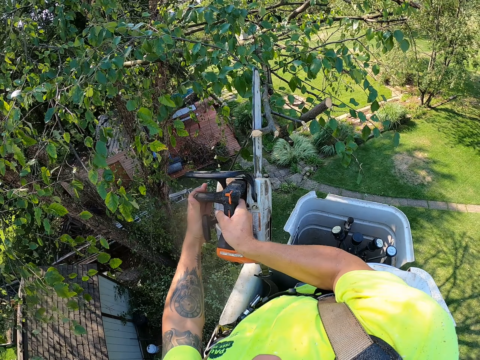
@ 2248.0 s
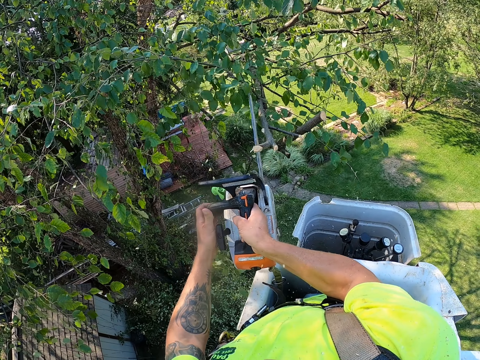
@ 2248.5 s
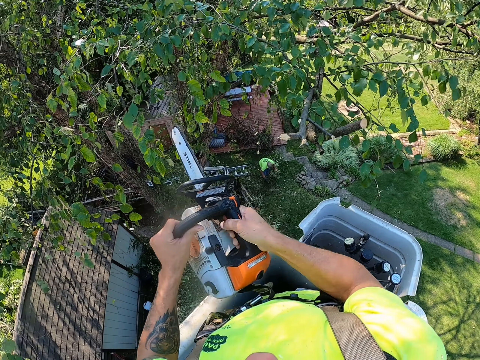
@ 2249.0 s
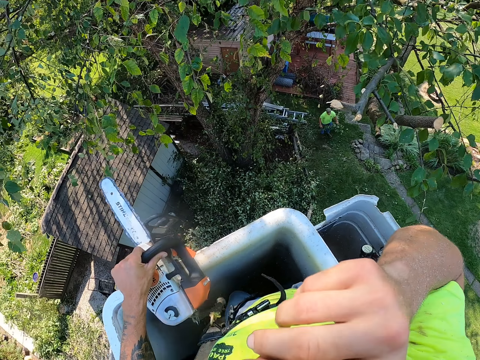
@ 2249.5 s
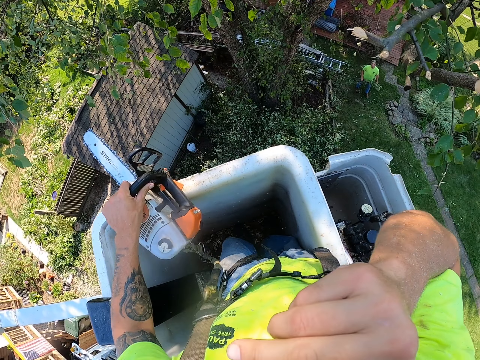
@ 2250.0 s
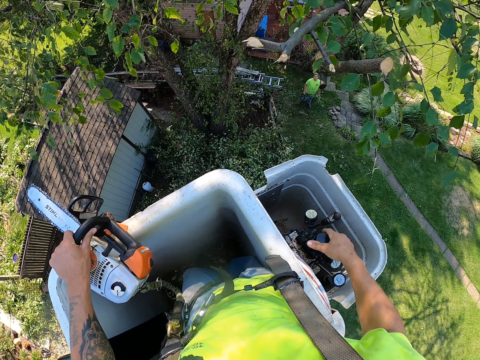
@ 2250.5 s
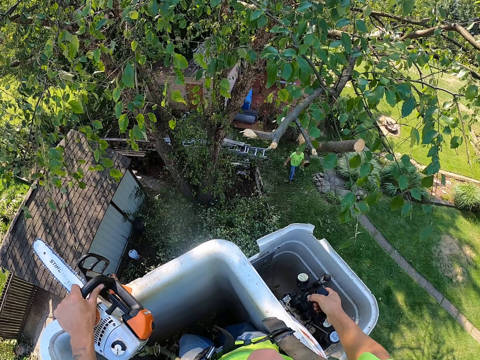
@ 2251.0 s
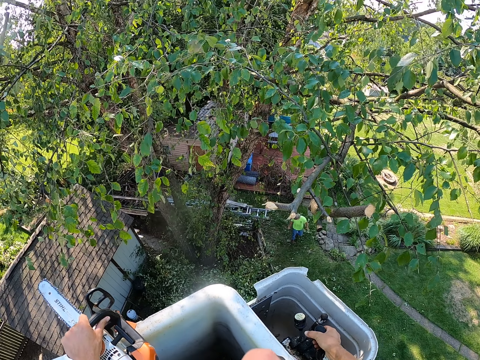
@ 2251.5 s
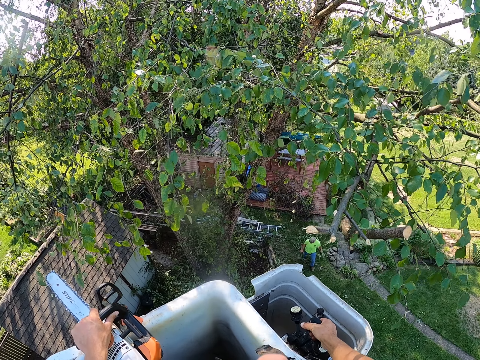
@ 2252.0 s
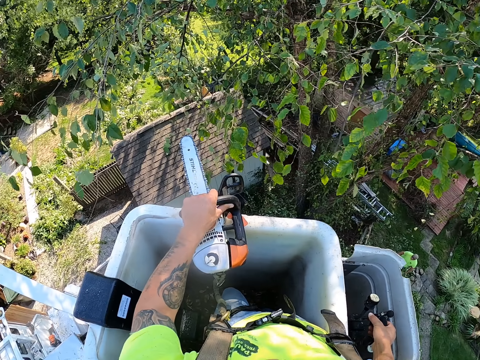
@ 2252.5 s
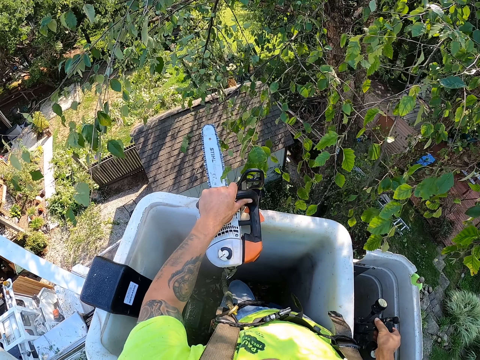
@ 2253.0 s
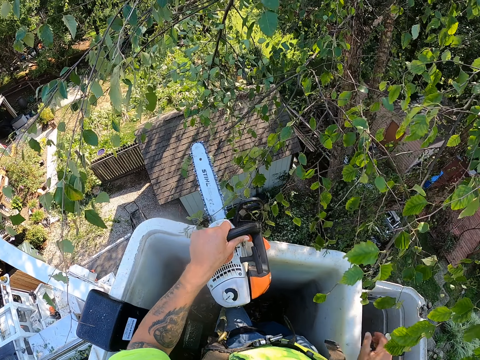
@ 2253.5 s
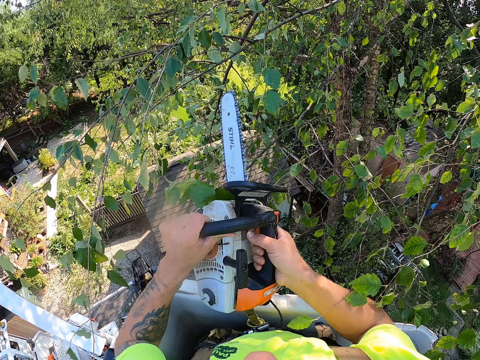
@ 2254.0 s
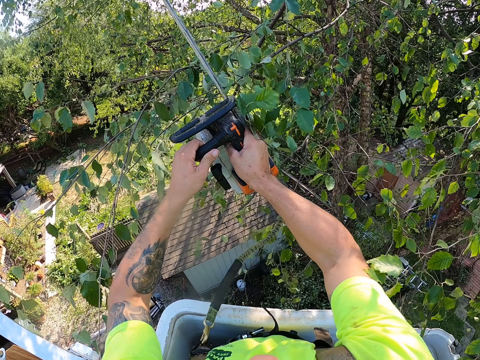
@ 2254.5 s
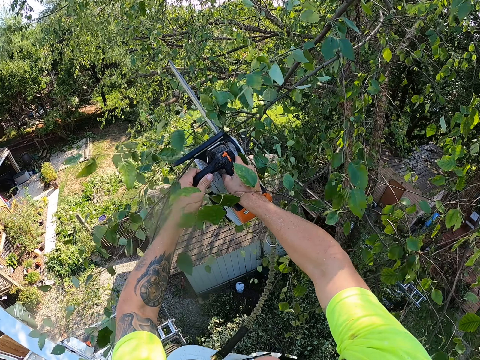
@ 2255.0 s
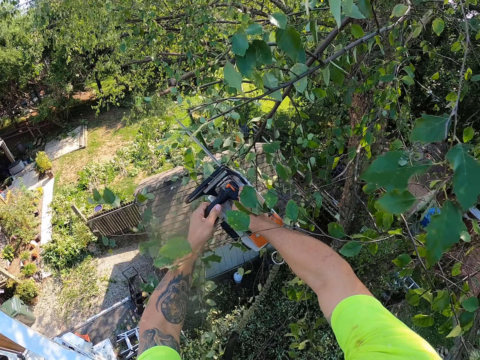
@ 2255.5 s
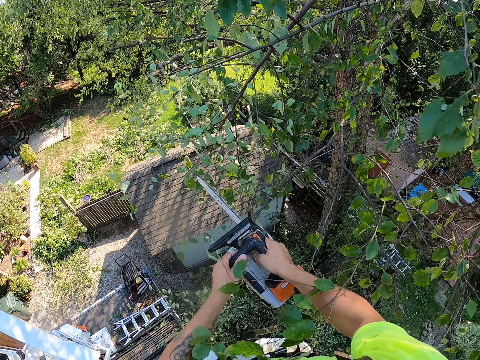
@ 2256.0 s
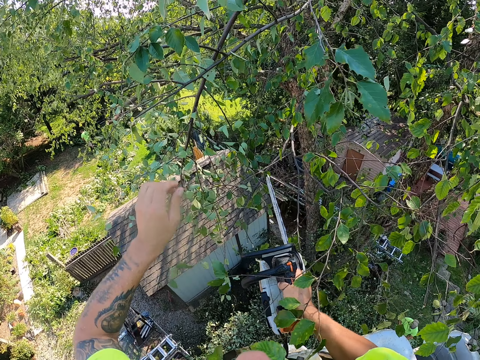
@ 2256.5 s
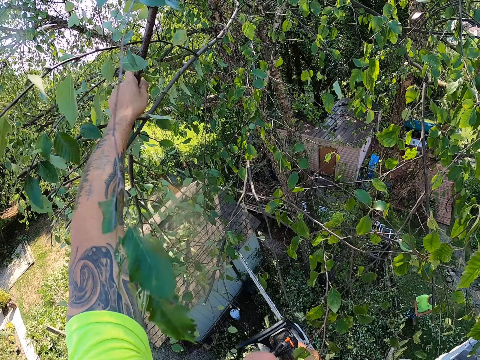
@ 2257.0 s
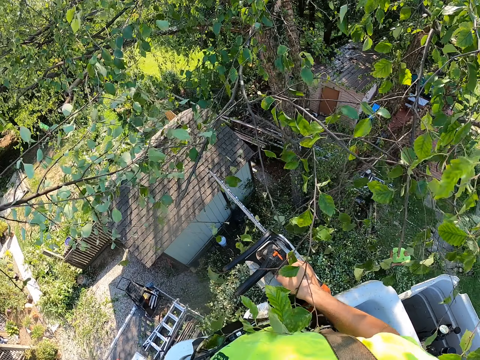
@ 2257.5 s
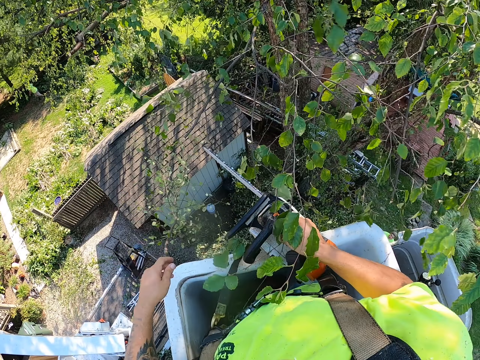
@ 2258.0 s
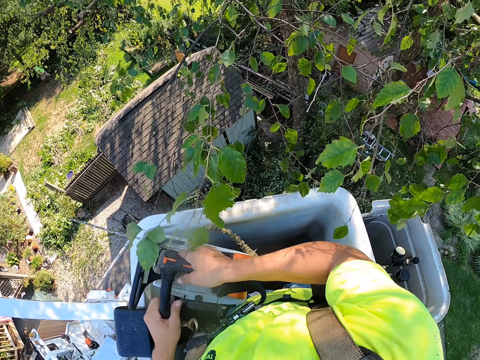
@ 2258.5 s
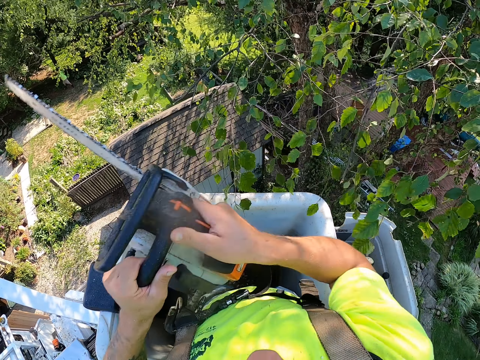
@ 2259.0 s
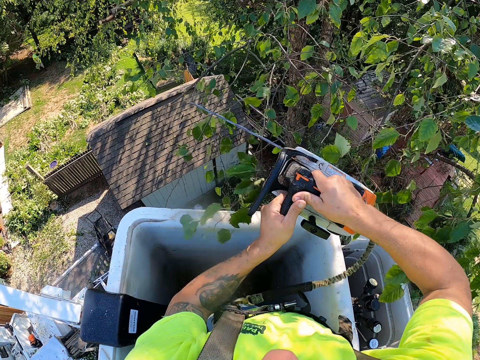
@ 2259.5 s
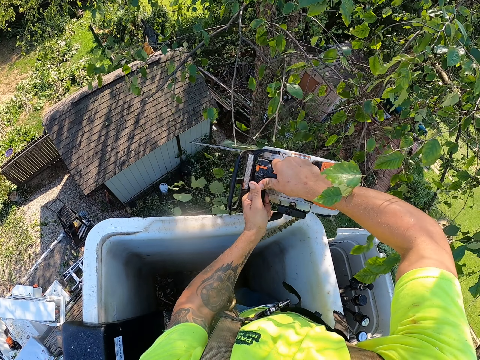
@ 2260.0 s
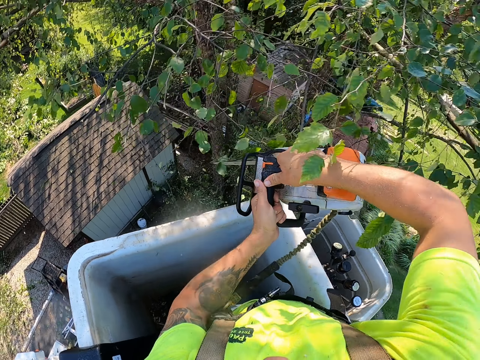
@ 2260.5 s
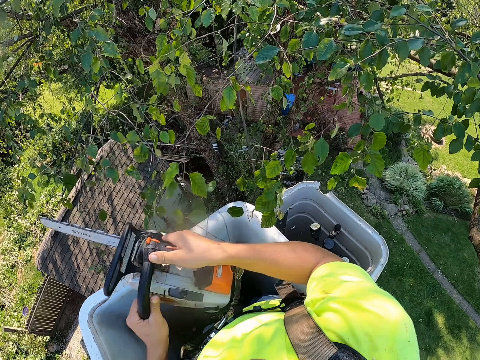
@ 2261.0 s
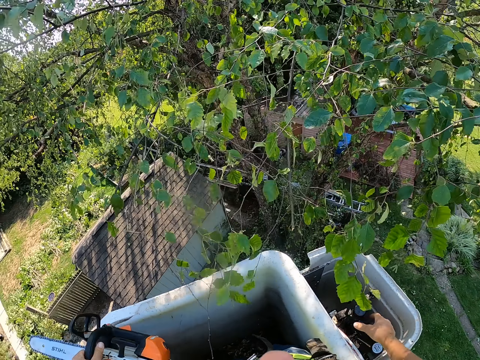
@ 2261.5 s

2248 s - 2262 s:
The camera wearer cuts some branches from the tree with the chainsaw with both hands. He rubs his face with his right hand. He operates the boom lift lever with his right hand. He adjusts the crane. He holds the chainsaw with both hands. He cuts some branches from the tree with the chainsaw with both hands. He picks a branch from the tree with his left hand. He throws the branch on the ground with his right hand. He holds the chainsaw with both hands. He cuts some branches from the tree with the chainsaw with both hands.

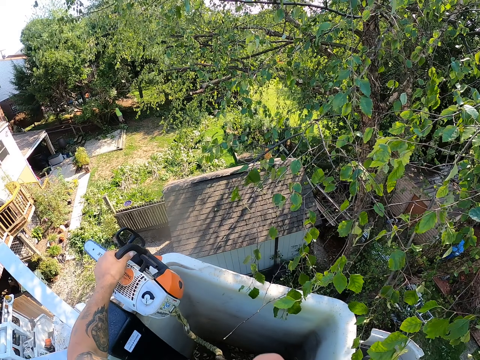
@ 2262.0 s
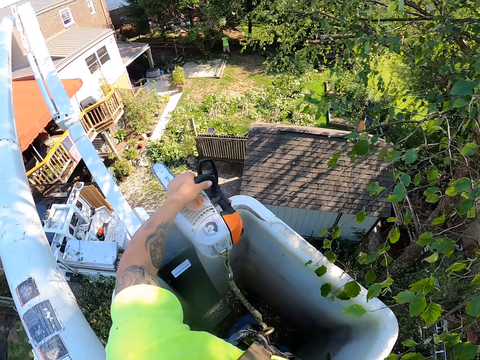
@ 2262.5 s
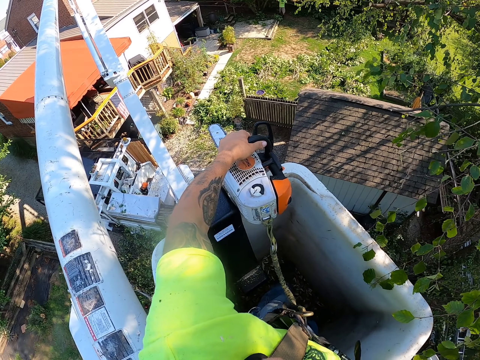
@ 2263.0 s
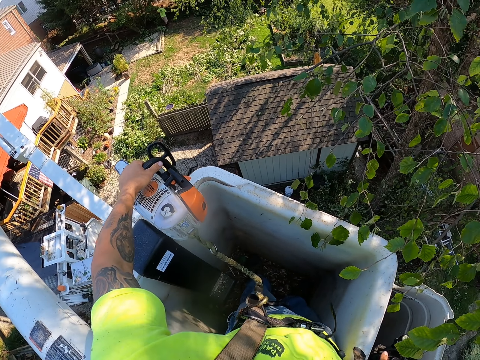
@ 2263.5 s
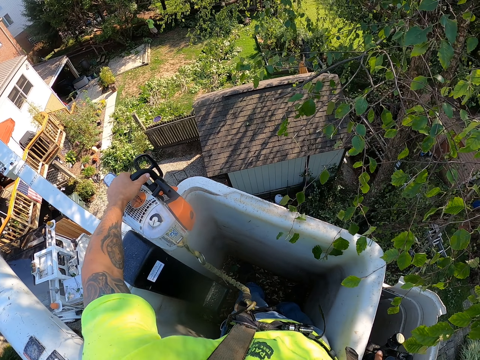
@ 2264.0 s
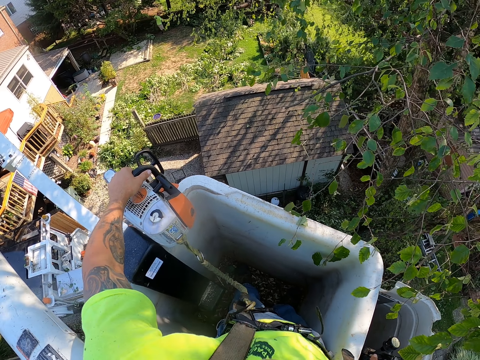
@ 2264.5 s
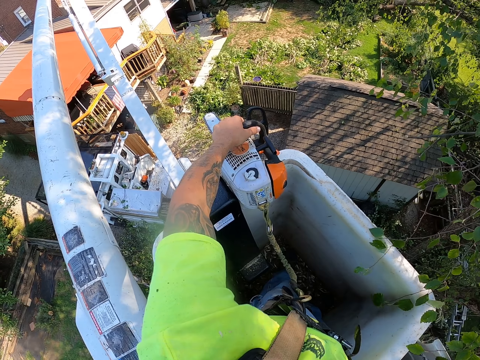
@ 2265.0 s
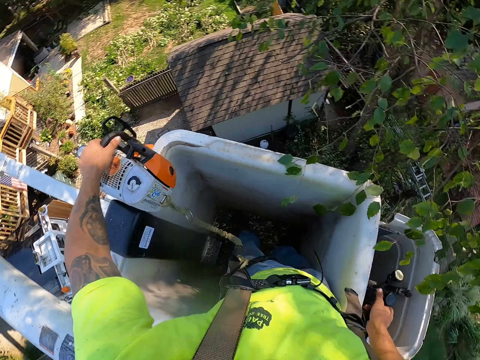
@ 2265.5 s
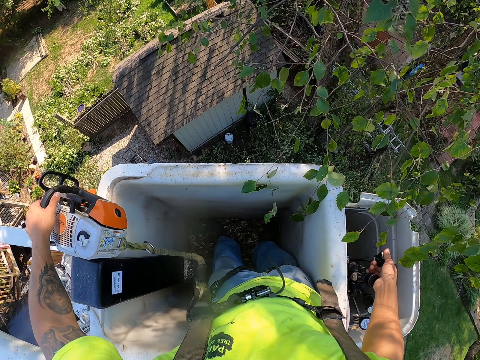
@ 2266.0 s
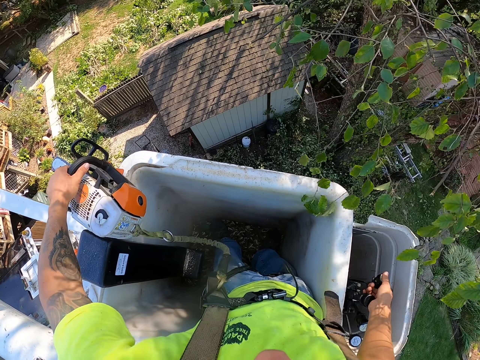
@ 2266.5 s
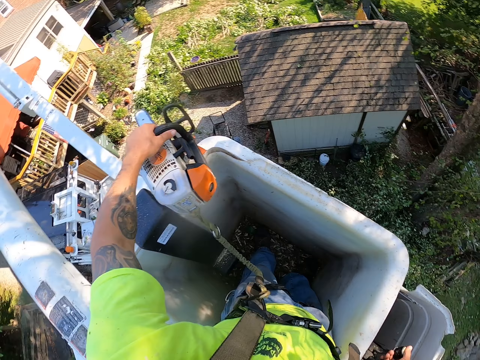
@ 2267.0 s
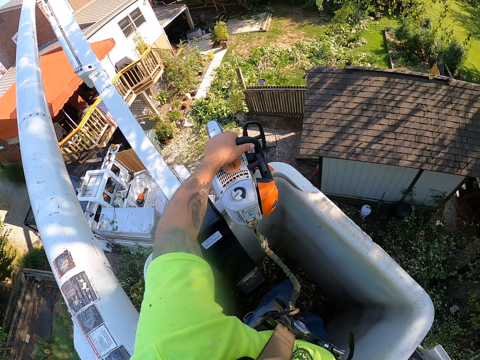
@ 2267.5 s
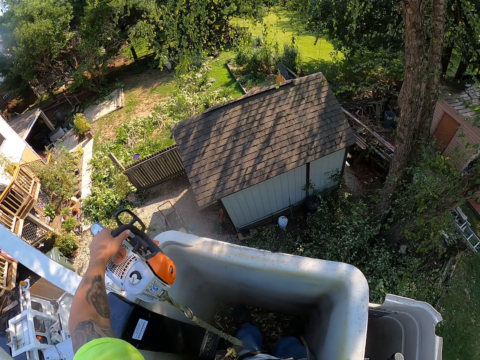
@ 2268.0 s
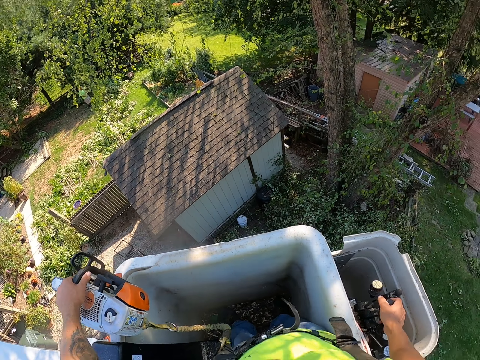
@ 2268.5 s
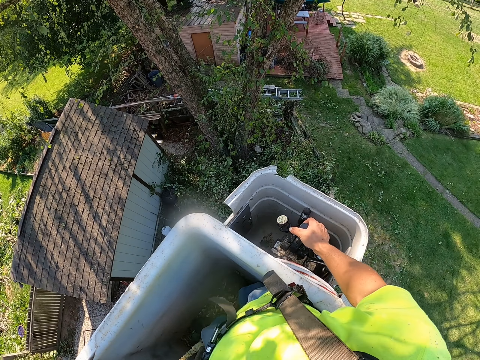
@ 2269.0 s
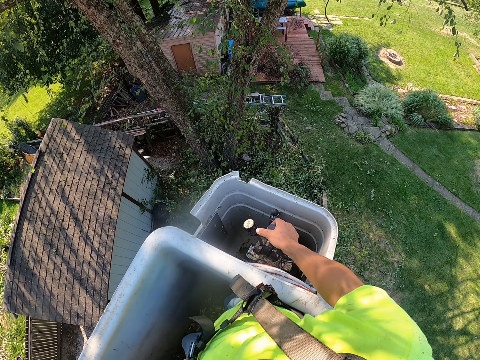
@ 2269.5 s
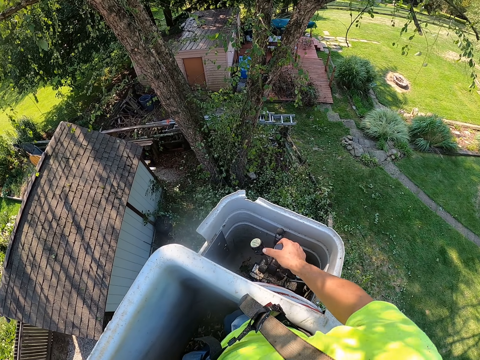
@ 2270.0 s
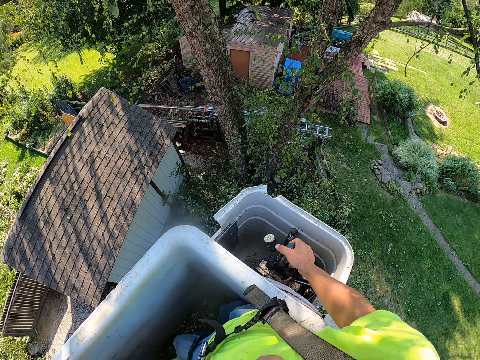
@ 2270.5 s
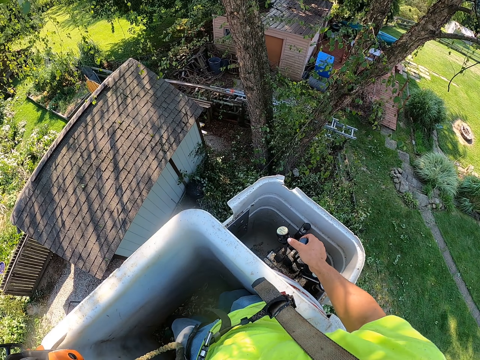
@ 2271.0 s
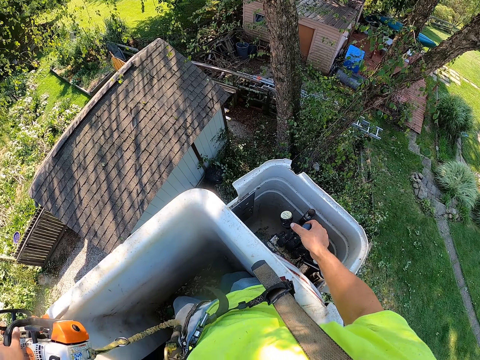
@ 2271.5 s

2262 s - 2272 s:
The camera wearer operates the boom lift lever with his right hand. He adjusts the crane.

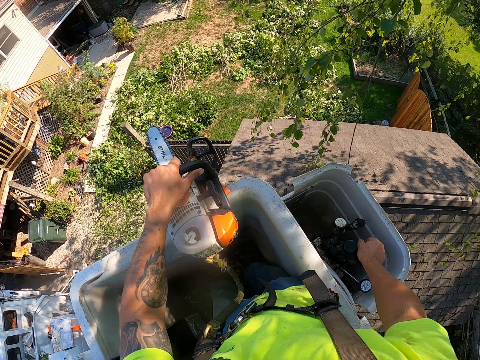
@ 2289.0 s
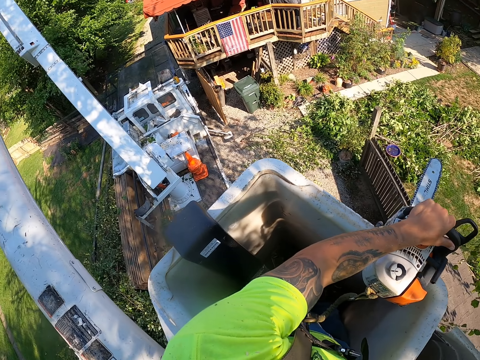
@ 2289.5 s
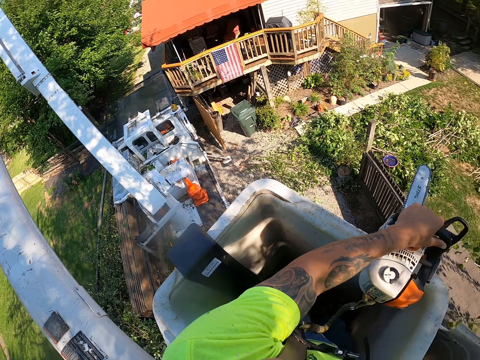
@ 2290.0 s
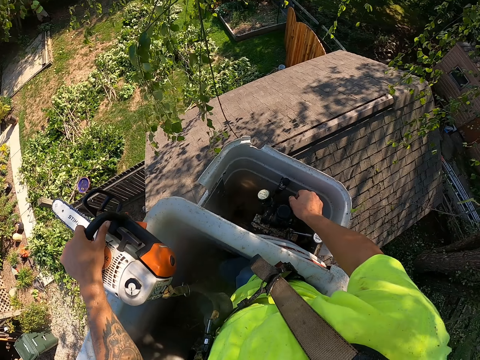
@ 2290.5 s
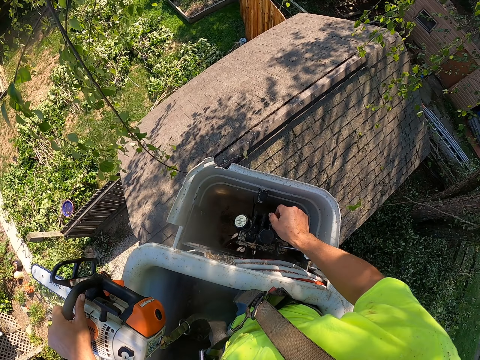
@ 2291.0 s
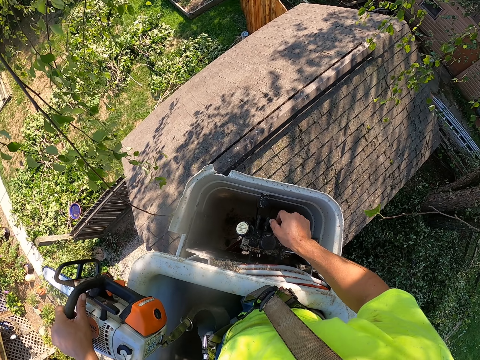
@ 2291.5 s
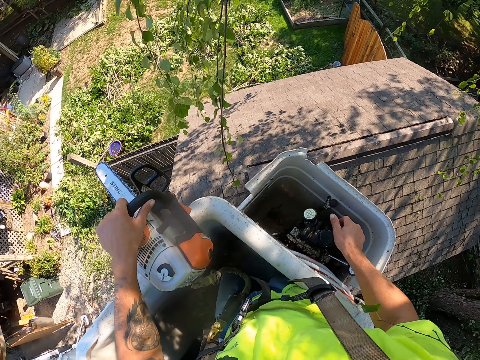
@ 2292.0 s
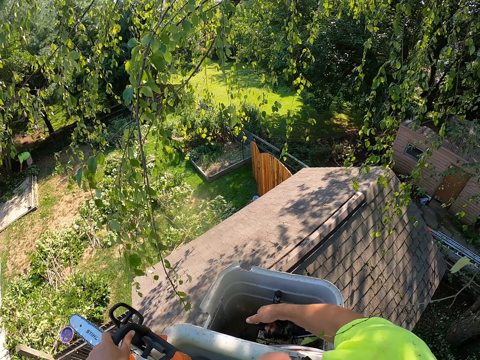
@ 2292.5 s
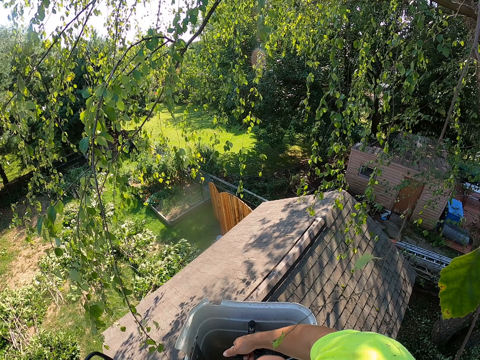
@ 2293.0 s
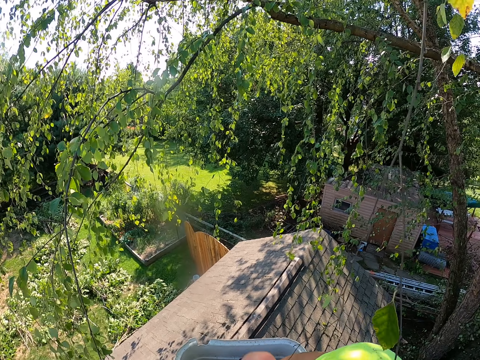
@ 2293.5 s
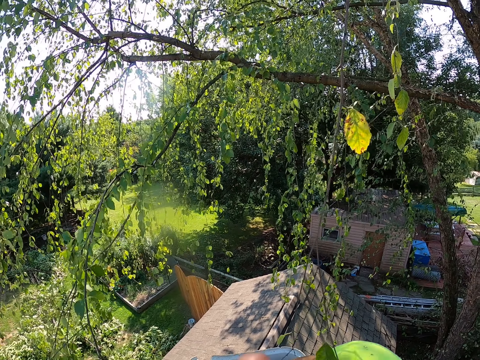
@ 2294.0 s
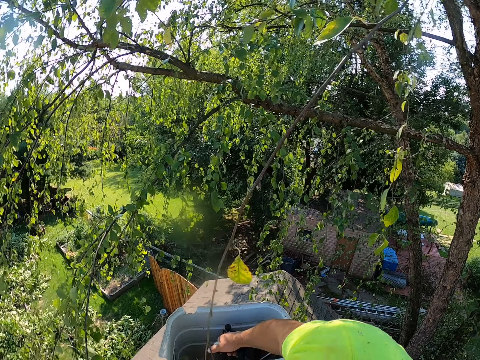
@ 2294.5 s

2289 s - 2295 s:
The camera wearer adjusts the crane.
